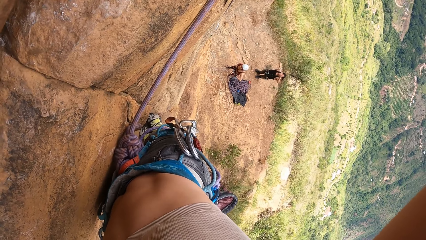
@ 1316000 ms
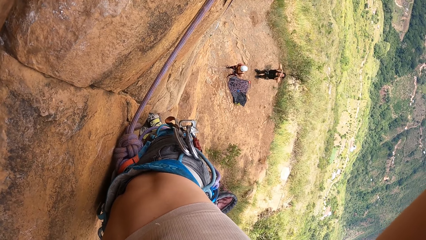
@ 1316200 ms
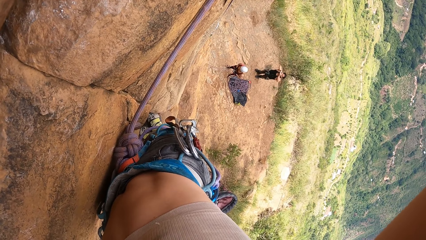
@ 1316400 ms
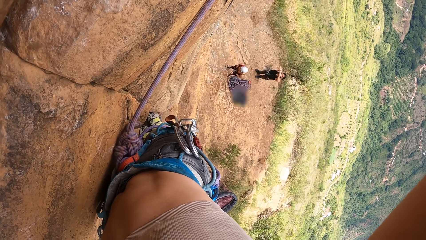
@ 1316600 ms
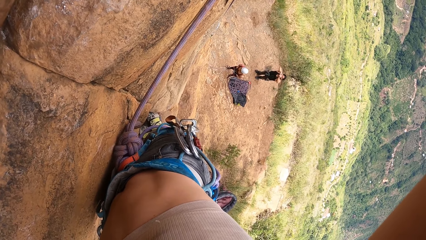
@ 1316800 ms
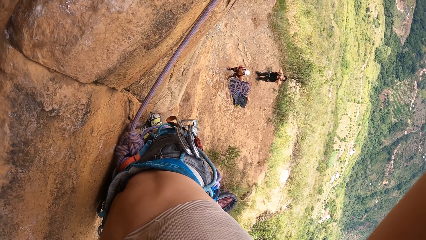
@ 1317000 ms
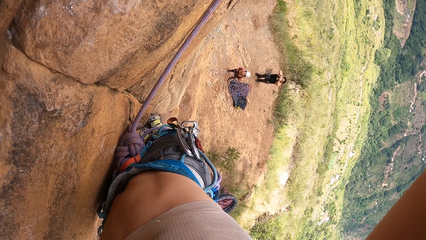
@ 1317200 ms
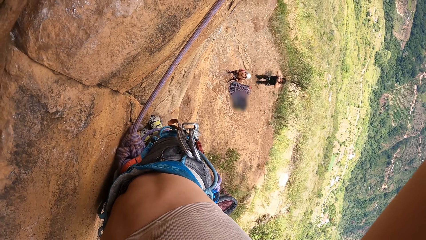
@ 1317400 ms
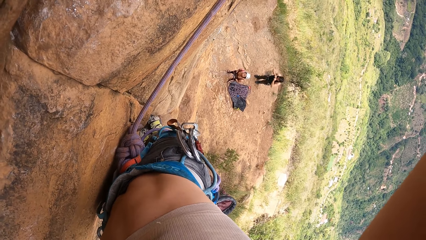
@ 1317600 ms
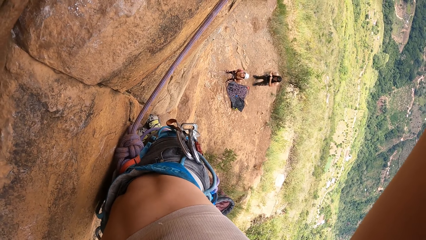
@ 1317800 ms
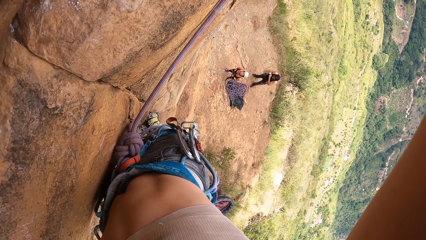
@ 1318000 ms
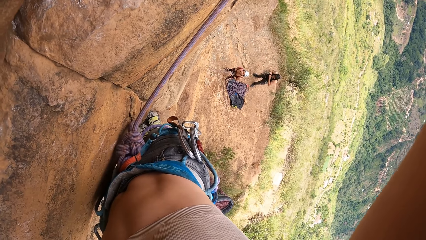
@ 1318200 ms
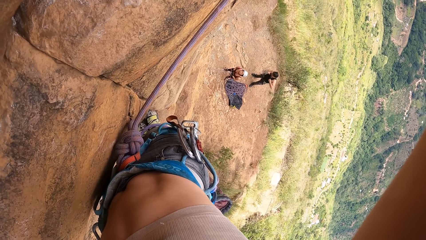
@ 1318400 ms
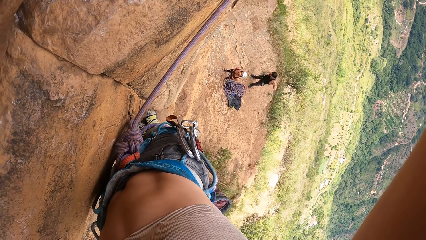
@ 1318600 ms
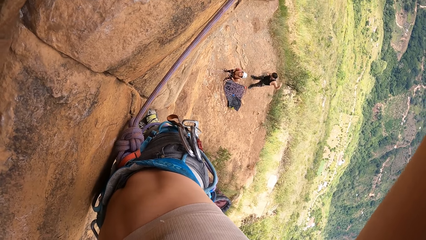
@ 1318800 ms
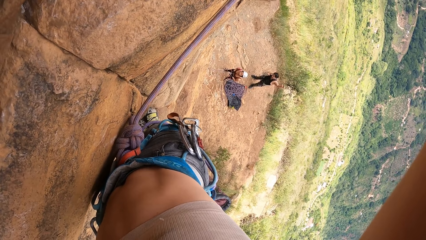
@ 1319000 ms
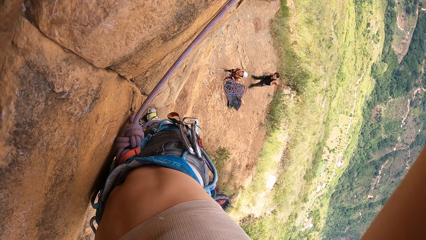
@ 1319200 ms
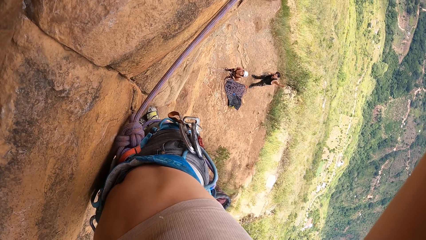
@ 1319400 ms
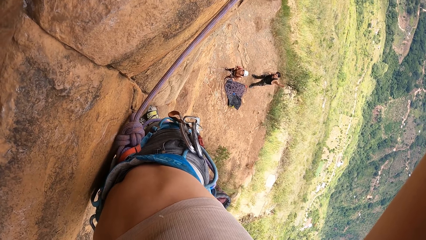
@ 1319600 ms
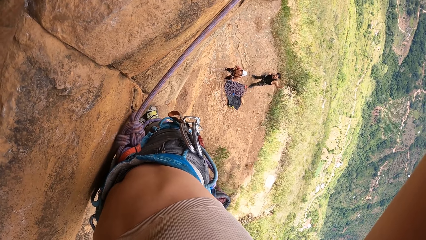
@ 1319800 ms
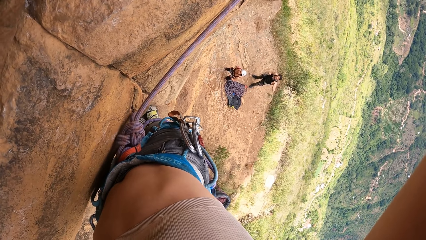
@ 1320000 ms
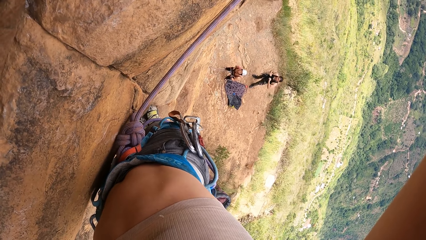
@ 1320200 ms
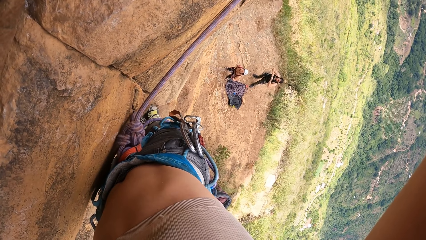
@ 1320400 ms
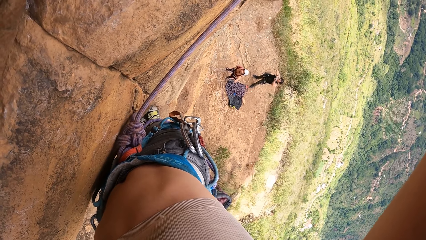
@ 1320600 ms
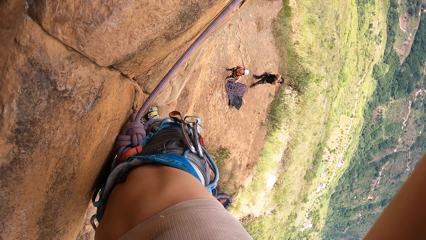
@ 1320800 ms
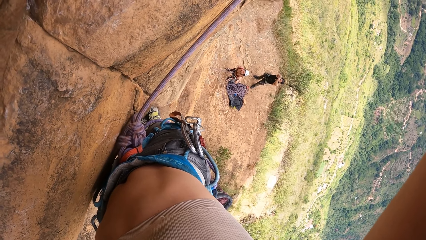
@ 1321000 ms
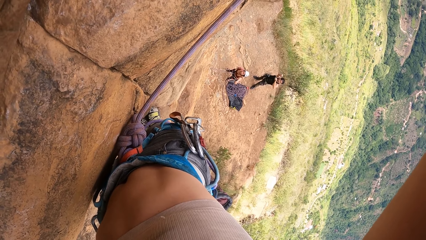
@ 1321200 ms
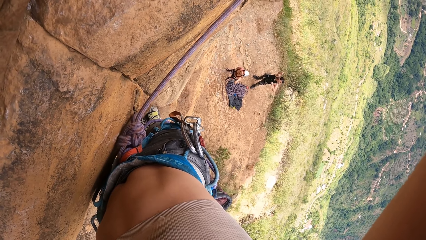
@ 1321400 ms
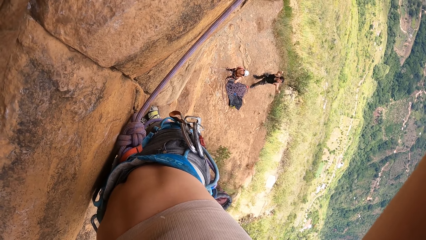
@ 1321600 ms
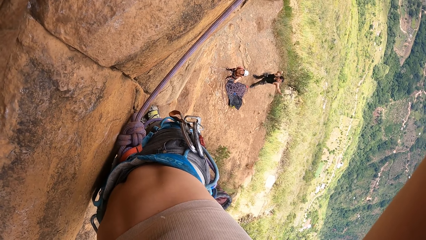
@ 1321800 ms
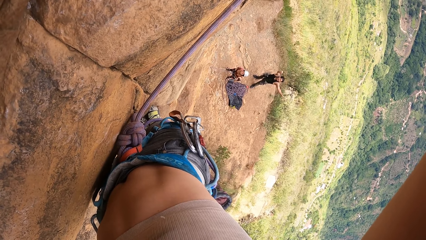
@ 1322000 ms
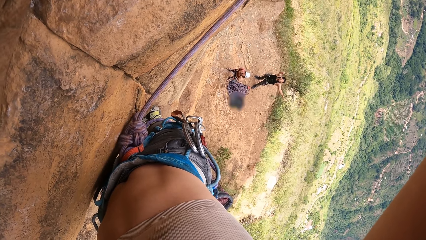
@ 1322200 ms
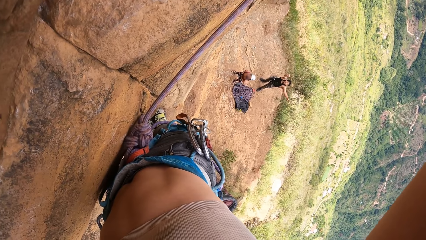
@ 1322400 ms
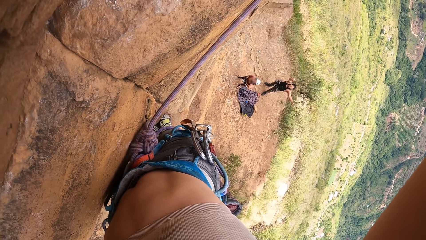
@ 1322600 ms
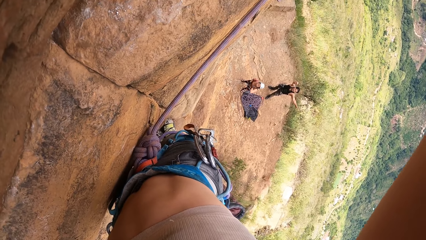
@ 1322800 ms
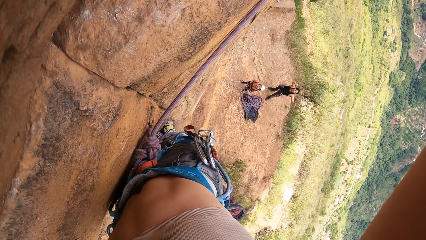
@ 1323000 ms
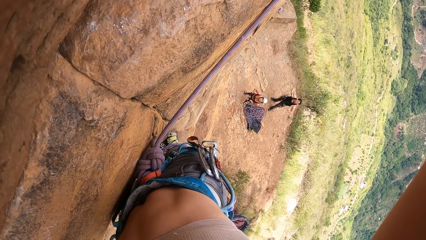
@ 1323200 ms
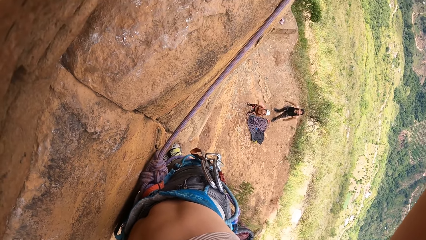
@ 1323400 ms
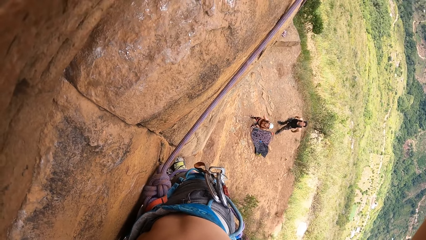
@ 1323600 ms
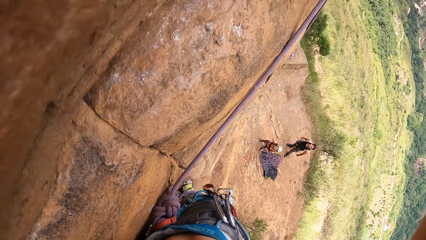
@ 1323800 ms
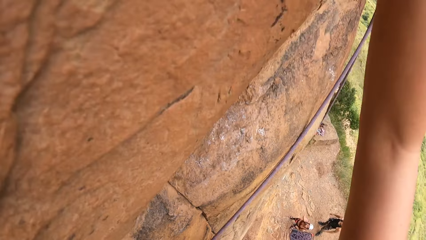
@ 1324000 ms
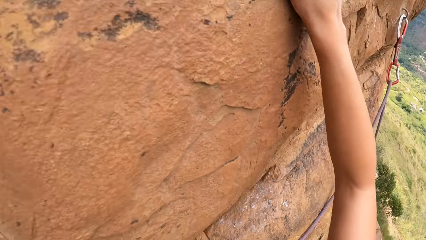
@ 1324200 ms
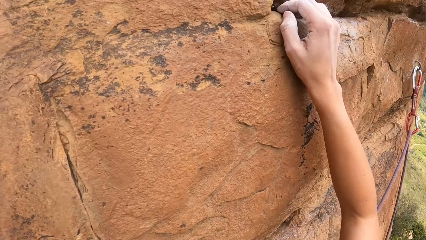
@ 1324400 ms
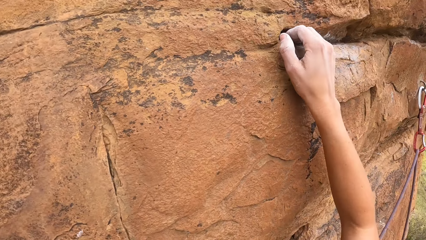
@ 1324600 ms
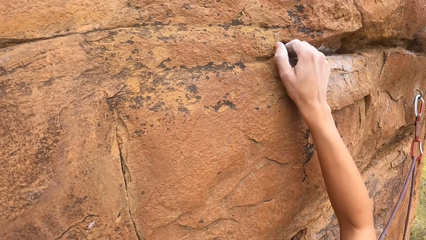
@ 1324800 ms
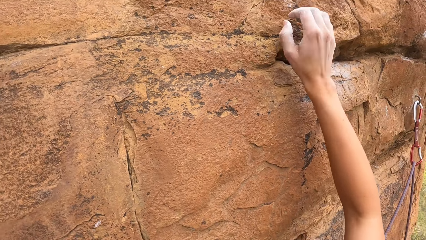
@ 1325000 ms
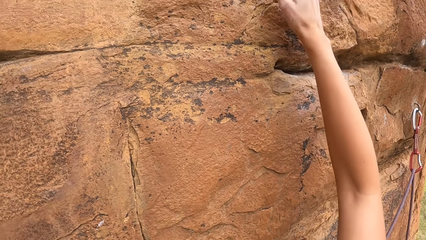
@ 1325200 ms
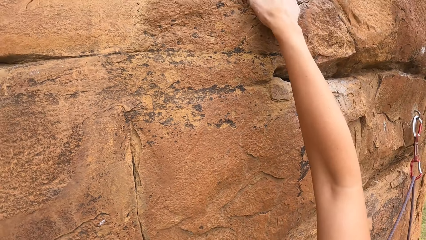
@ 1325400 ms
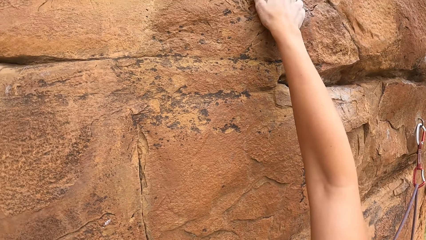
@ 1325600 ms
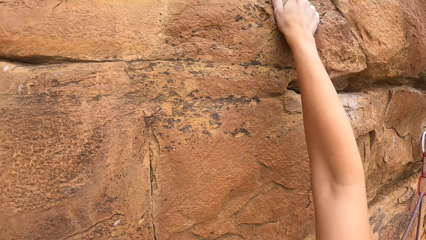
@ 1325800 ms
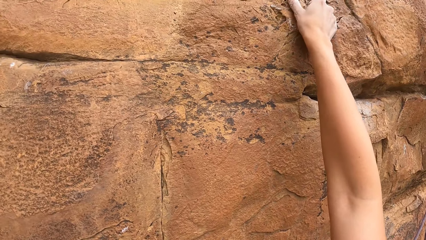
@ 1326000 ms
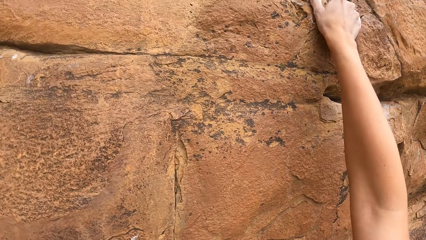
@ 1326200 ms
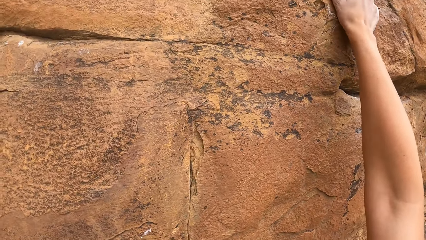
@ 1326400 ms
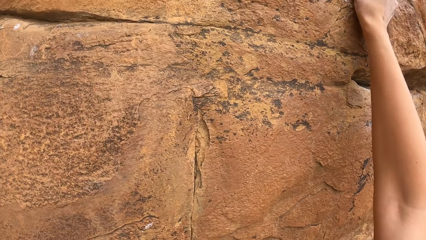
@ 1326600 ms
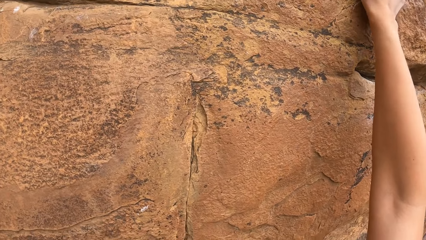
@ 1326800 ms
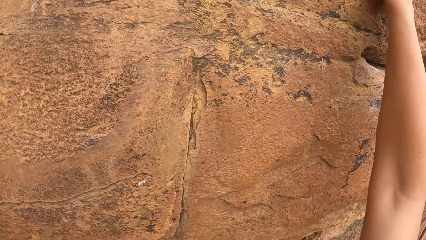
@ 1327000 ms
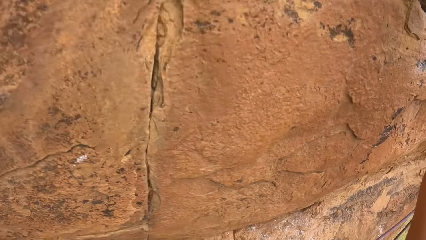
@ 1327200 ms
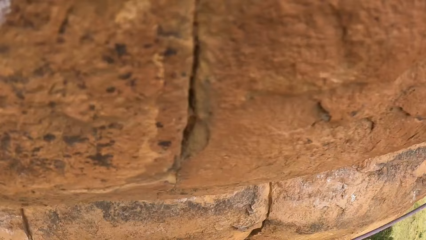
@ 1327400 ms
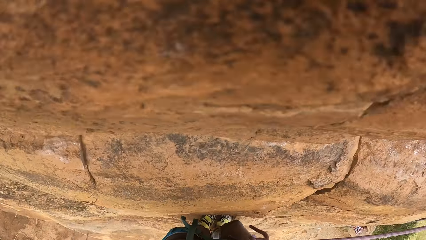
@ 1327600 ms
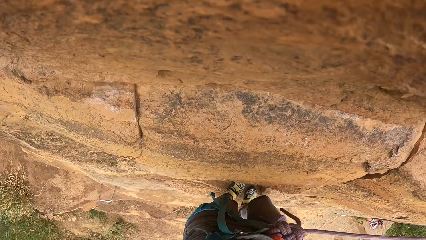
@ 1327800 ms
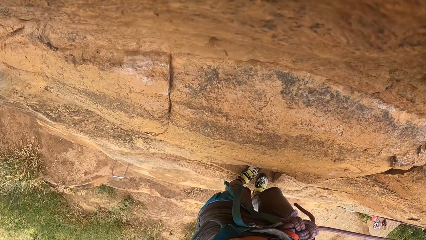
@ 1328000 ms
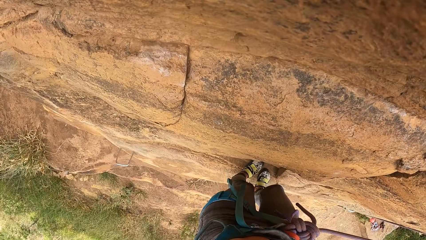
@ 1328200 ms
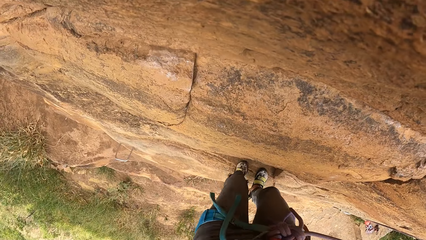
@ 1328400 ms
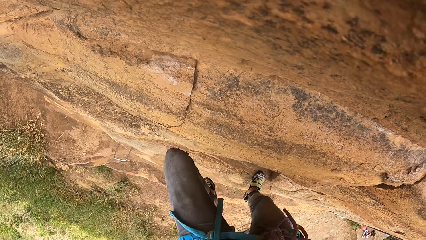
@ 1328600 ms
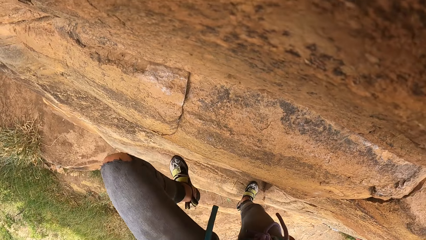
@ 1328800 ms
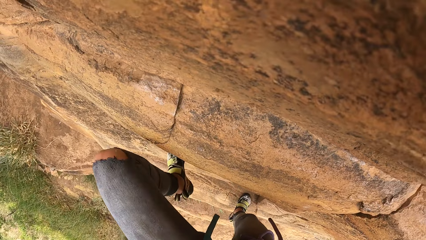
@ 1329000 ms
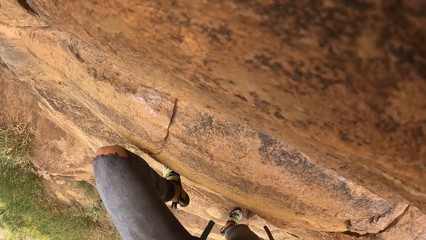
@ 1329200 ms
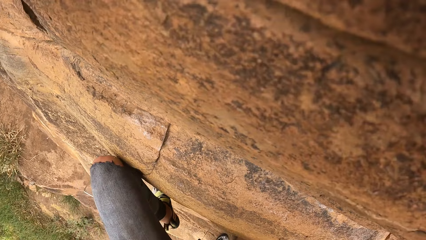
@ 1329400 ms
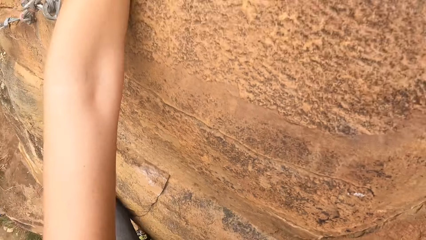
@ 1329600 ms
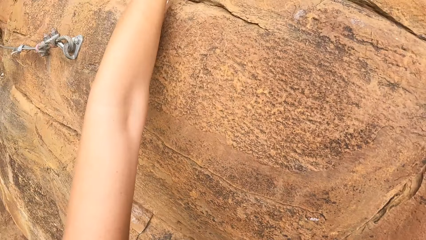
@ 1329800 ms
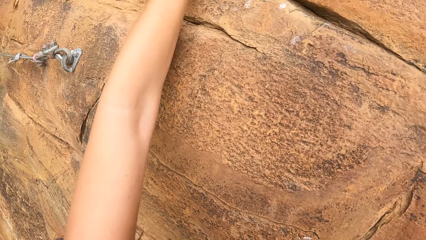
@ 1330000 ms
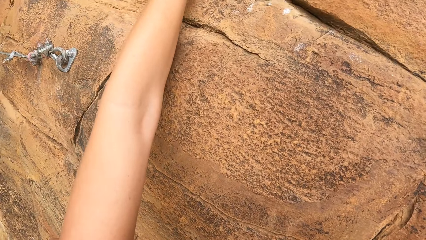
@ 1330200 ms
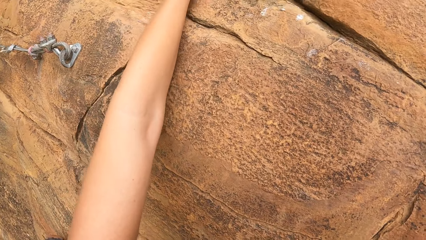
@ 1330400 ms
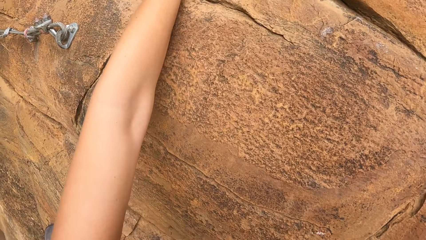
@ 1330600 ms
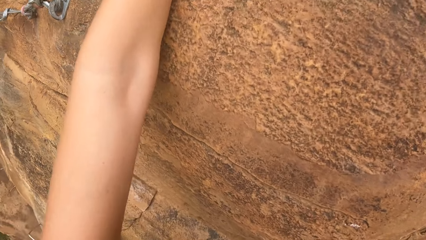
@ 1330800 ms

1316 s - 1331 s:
A man gestures at the camera wearer. The camera wearer climbs the stone.
